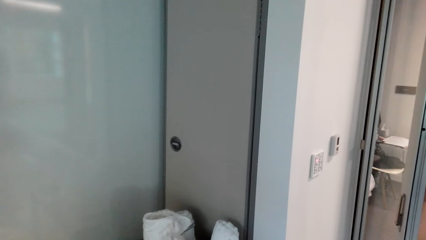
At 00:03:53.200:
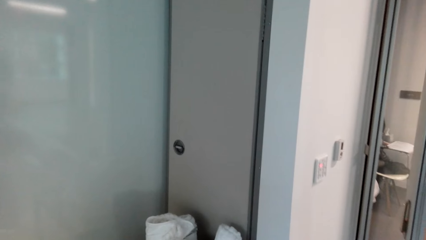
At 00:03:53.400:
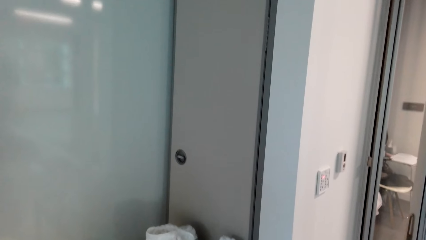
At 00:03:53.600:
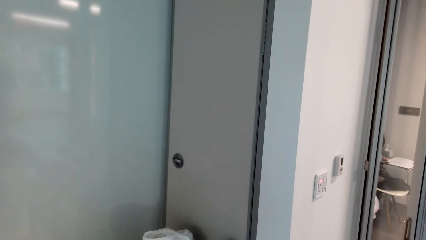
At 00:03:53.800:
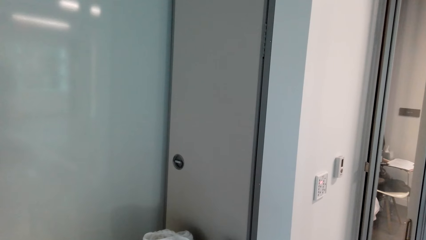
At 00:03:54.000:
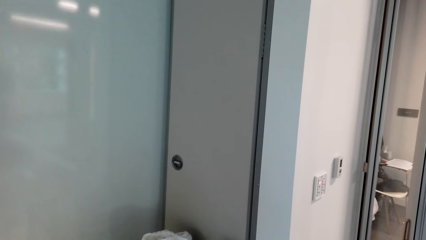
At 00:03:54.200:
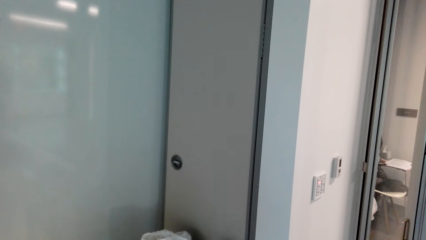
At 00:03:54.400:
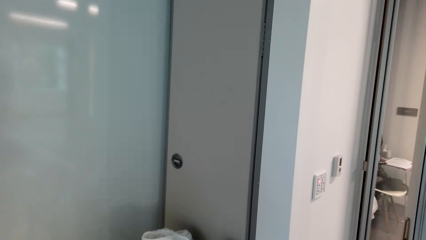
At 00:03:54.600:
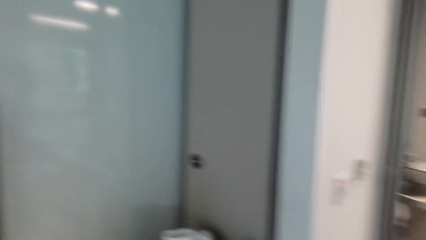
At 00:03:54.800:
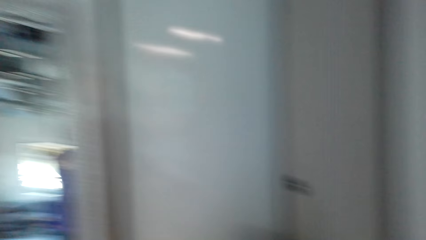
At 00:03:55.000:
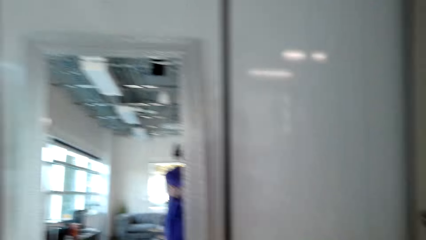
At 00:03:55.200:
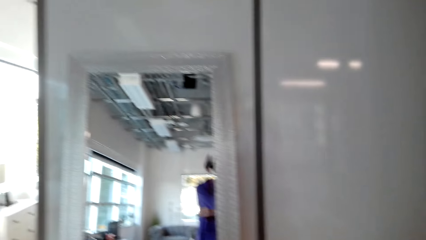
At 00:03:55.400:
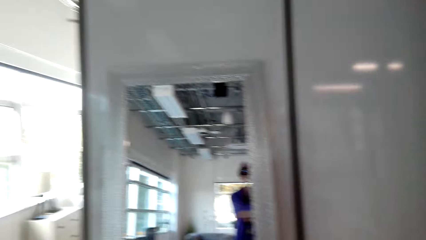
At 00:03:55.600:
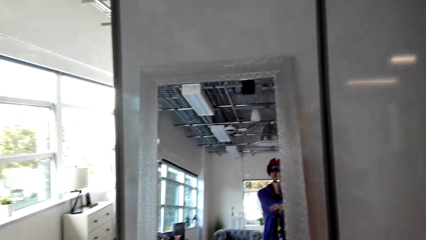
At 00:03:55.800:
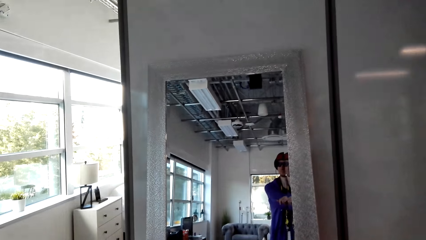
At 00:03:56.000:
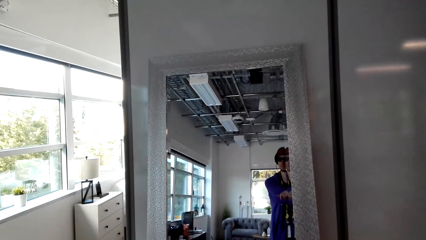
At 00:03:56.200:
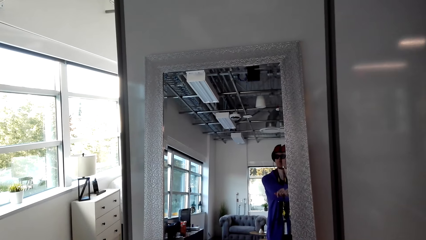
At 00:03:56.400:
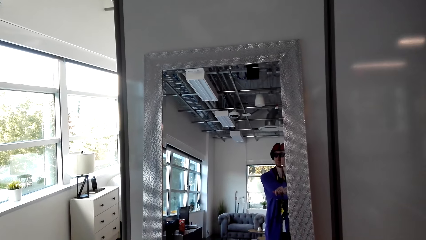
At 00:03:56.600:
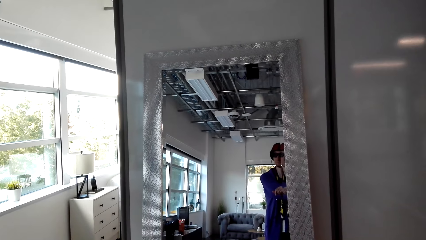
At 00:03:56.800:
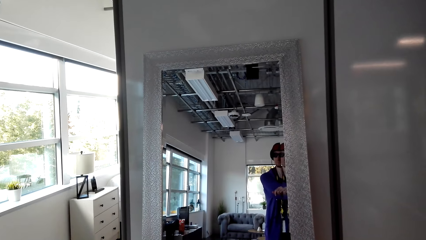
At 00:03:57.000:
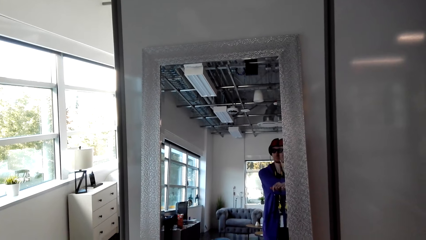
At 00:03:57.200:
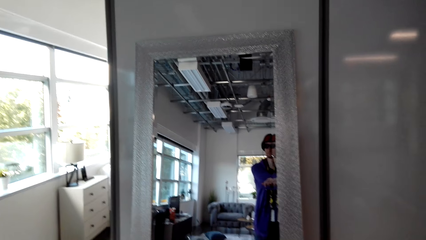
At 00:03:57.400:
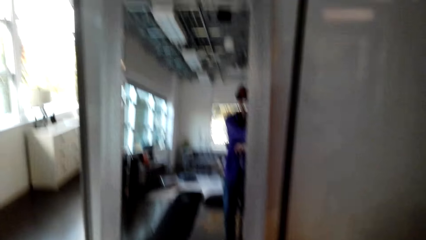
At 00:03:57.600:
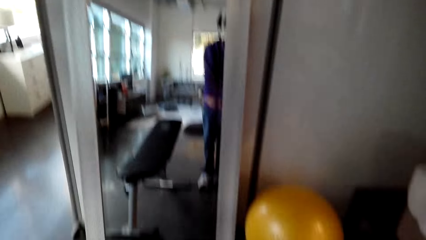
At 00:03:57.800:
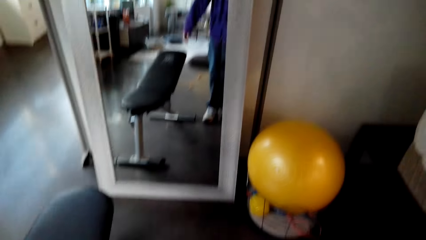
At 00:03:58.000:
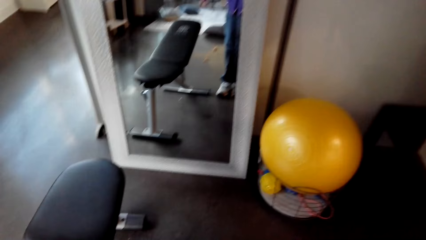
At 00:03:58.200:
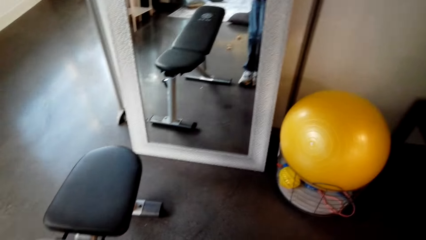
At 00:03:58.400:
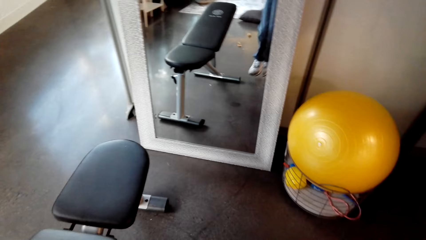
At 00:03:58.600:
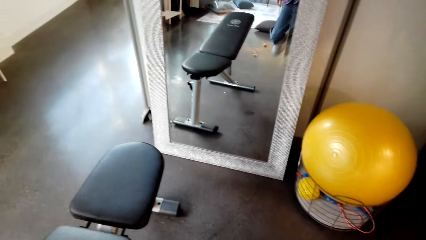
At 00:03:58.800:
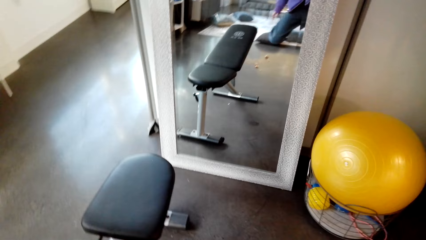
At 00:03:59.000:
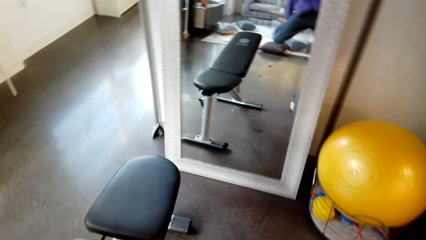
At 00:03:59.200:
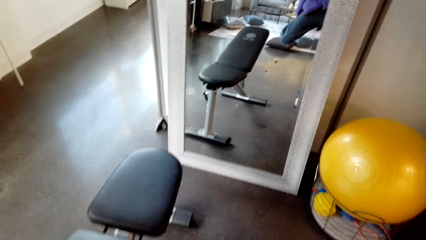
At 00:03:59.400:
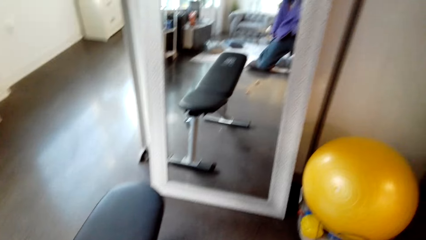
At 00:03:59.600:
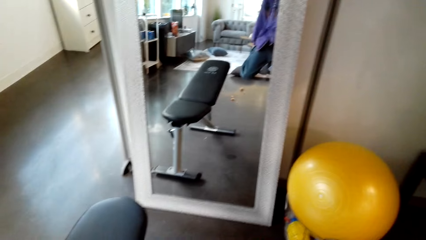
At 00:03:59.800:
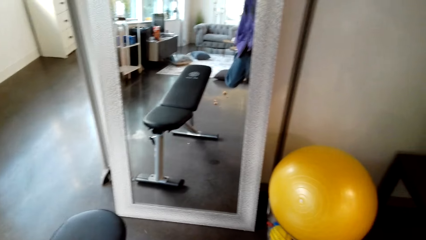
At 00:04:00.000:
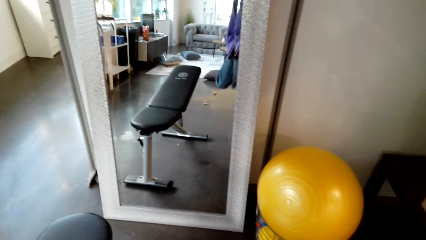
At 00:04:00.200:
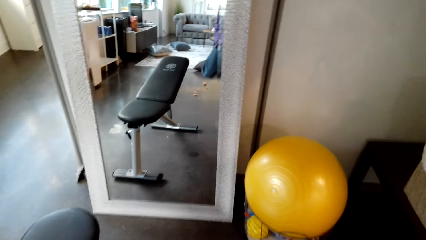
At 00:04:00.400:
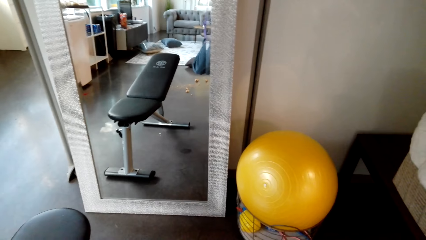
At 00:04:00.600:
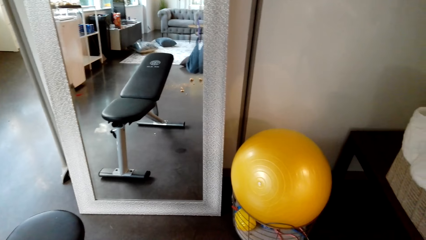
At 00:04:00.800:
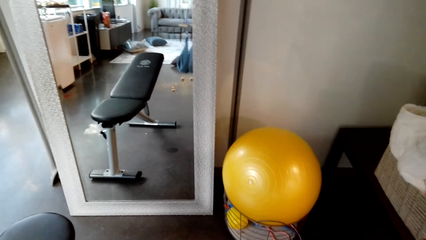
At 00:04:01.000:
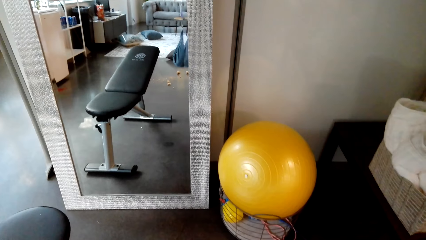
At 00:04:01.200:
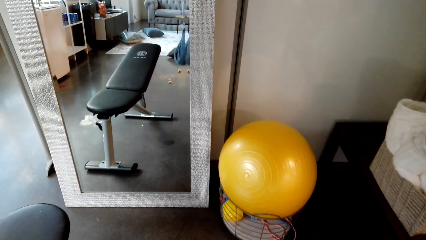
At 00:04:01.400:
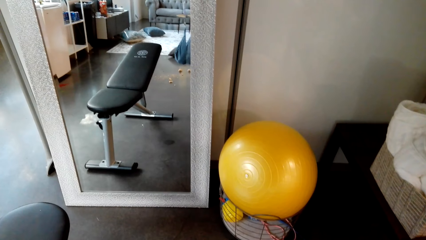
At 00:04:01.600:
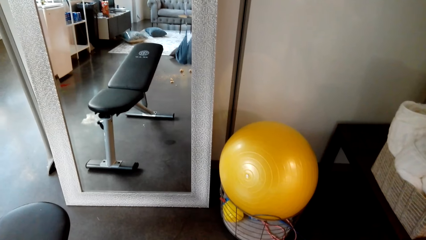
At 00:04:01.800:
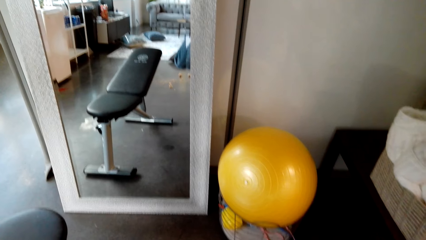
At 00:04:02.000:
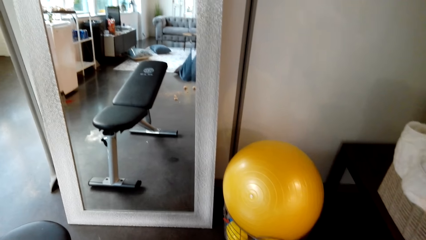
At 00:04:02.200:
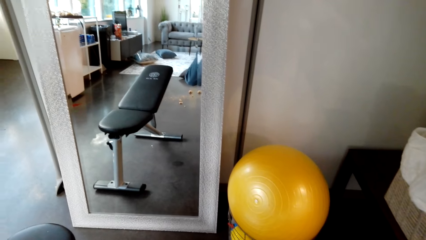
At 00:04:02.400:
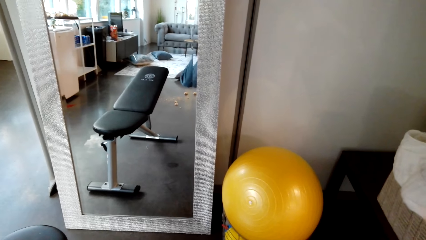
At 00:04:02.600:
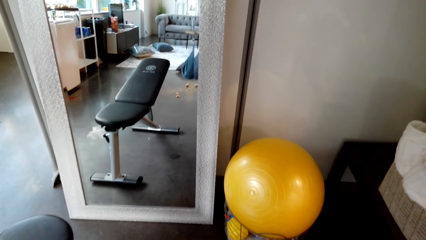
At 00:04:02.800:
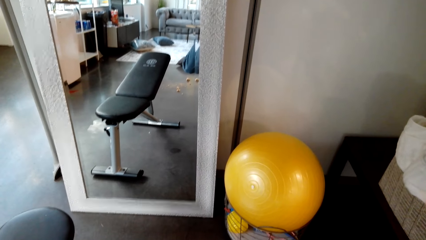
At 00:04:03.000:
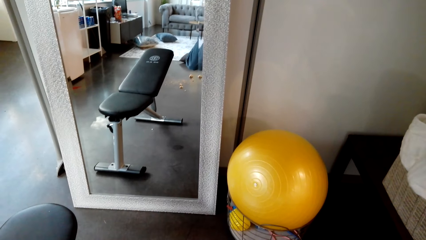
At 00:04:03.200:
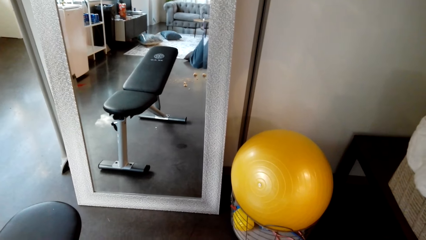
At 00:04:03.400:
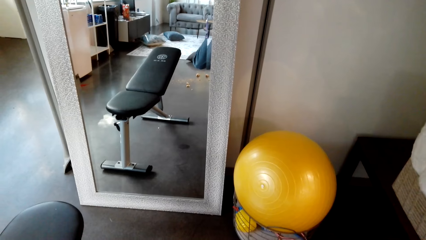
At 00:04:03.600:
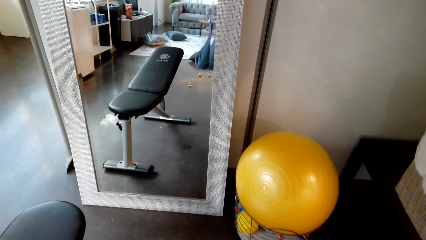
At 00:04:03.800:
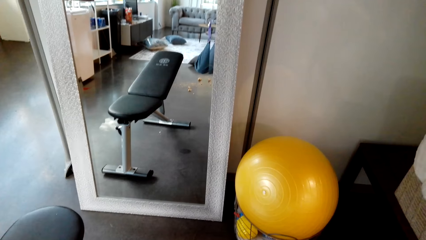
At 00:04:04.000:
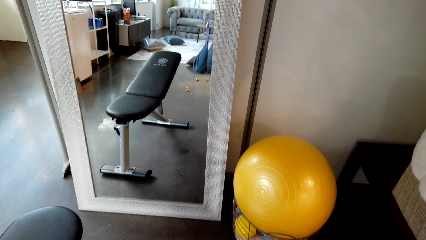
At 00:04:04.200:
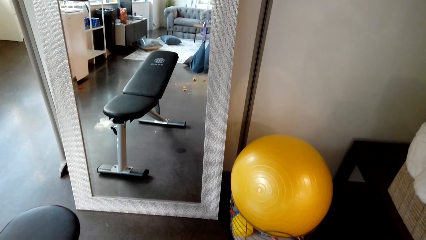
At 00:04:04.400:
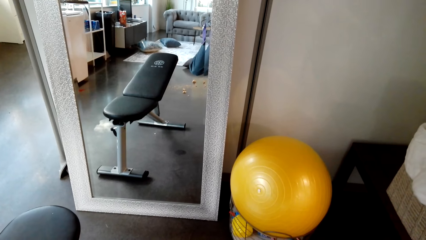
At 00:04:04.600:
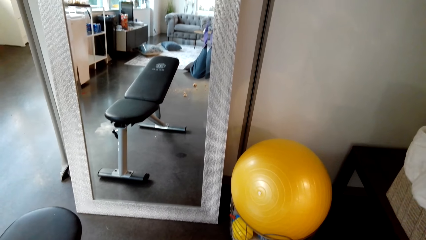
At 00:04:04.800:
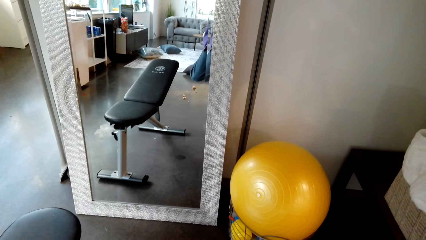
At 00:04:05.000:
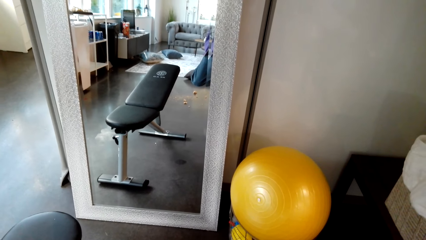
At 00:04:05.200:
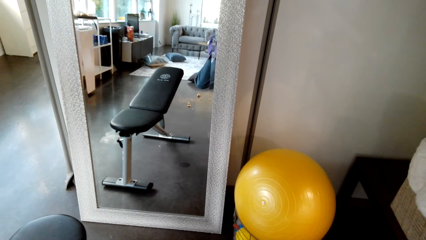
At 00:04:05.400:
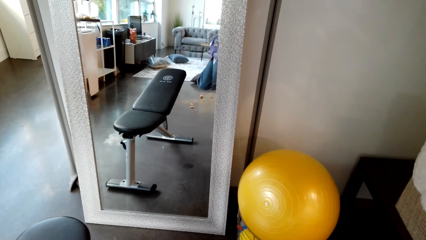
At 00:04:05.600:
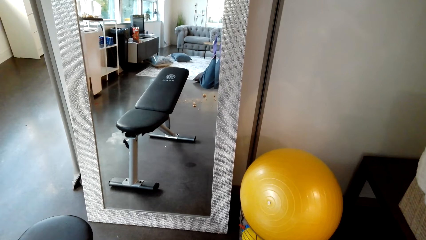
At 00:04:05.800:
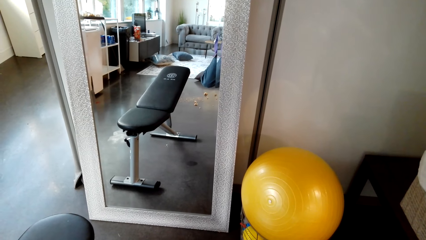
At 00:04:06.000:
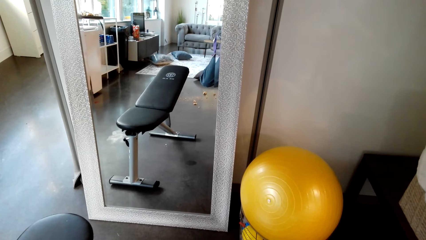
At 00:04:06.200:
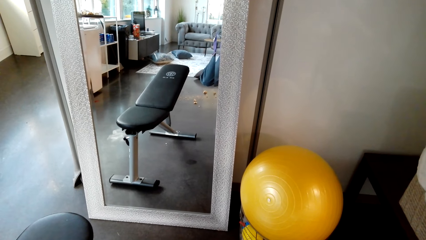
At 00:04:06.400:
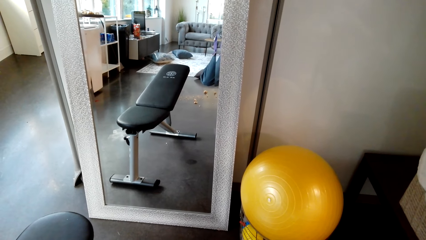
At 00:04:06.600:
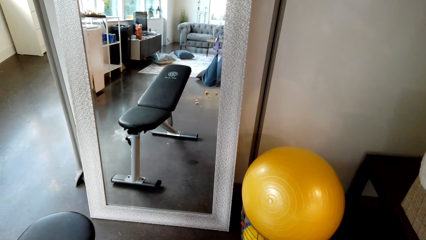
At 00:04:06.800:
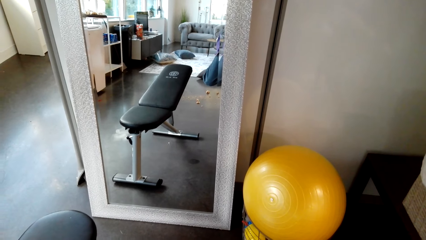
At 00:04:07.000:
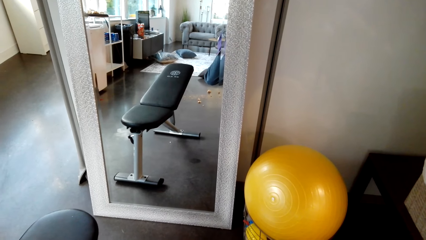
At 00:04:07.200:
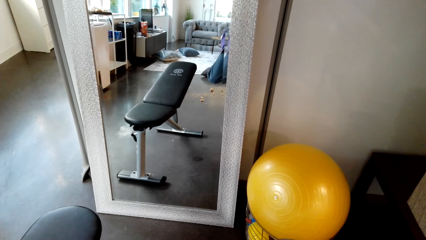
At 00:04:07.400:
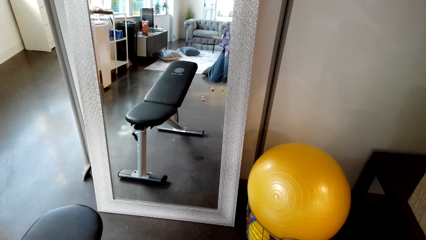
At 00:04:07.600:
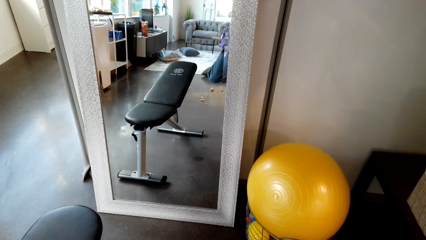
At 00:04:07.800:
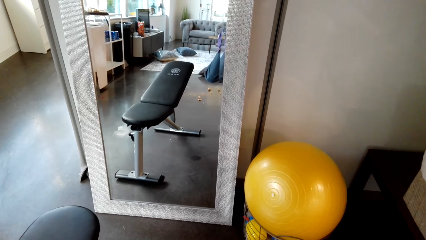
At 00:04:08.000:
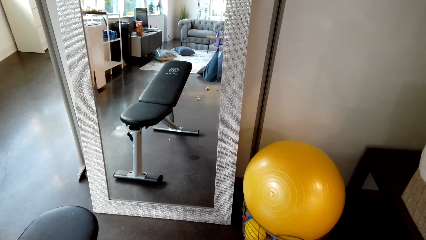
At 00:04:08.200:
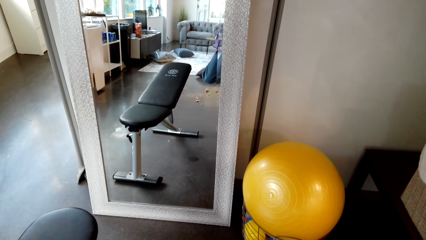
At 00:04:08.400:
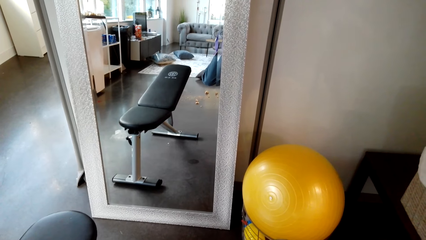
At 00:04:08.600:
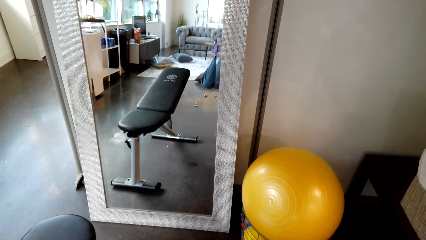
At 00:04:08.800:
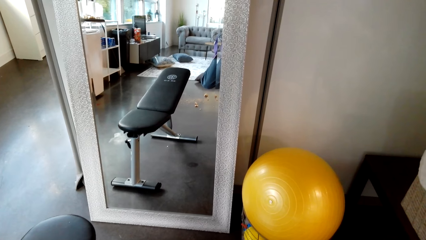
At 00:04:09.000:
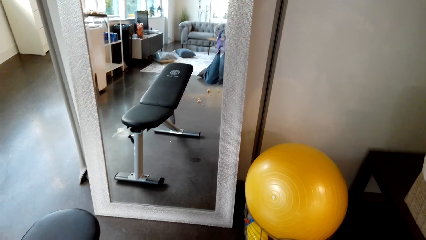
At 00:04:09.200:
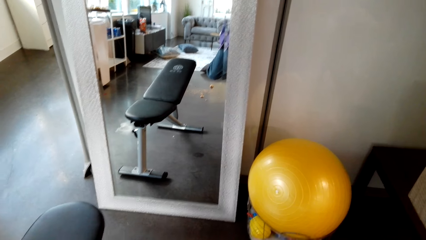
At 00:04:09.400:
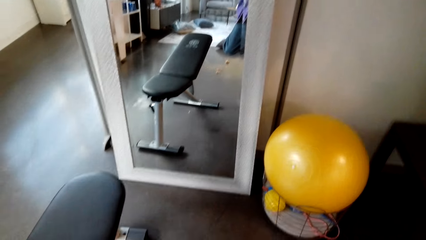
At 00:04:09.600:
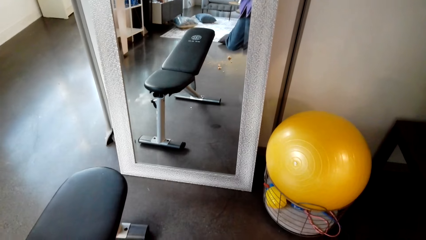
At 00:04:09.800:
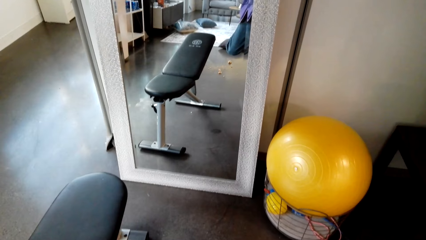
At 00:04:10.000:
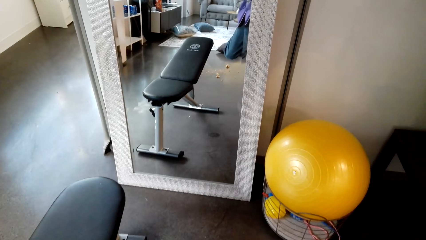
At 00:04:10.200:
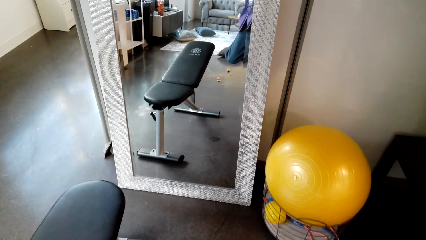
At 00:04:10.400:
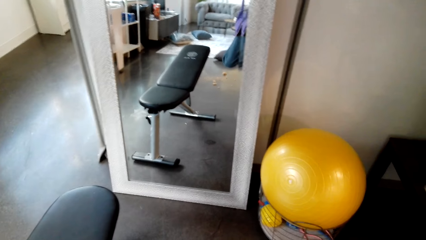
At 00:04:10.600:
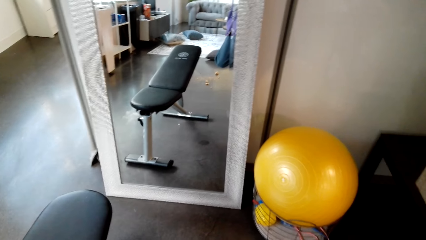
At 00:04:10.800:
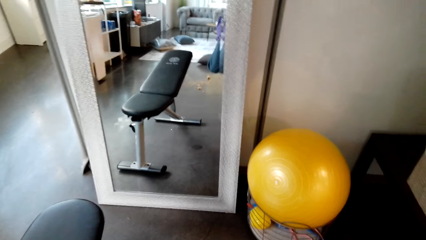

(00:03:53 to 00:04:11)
The camera wearer looks at the mirror. He stretches his leg. He holds the leg. He looks on the ball.
